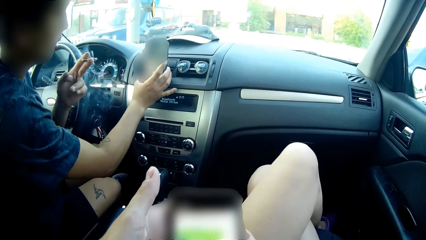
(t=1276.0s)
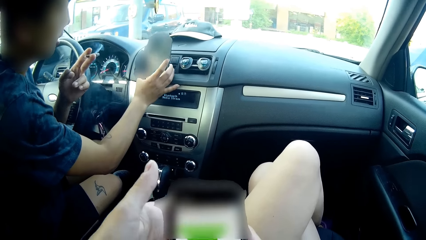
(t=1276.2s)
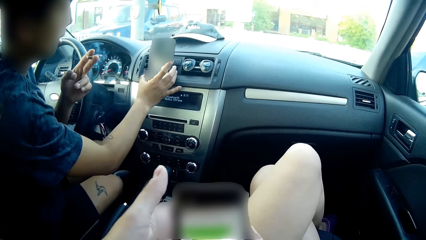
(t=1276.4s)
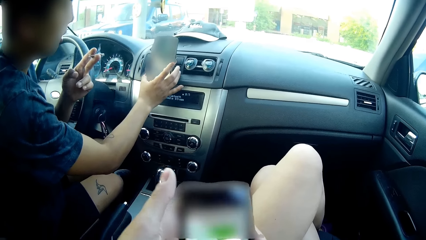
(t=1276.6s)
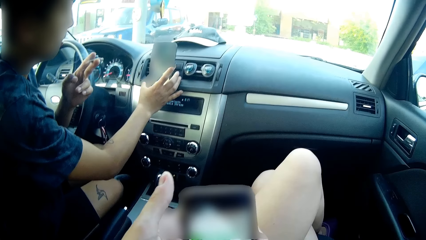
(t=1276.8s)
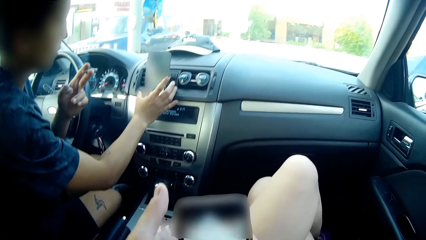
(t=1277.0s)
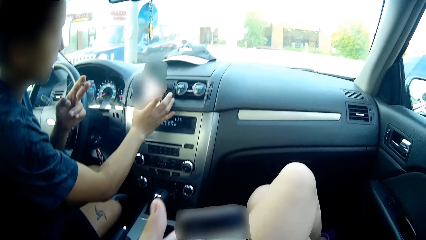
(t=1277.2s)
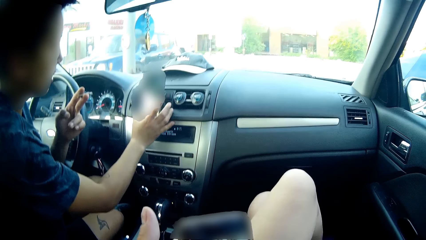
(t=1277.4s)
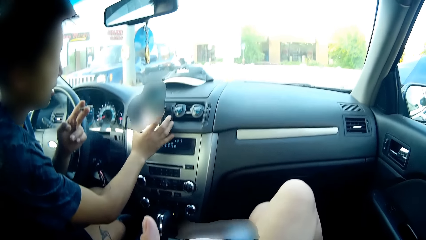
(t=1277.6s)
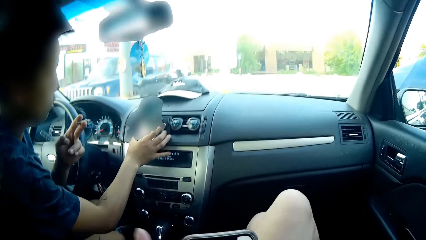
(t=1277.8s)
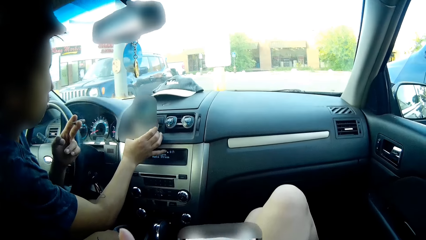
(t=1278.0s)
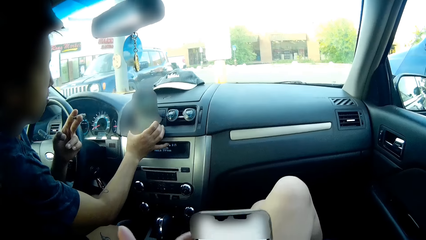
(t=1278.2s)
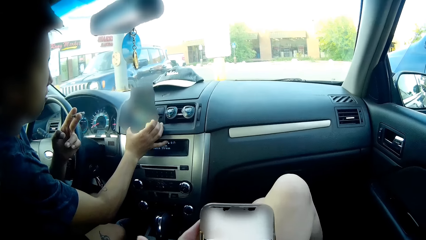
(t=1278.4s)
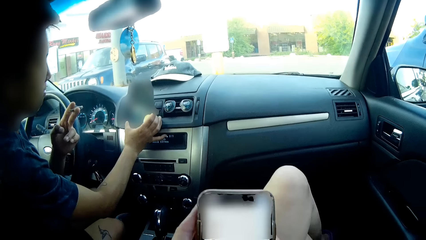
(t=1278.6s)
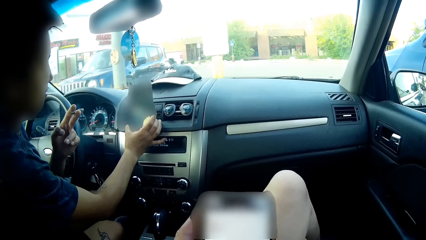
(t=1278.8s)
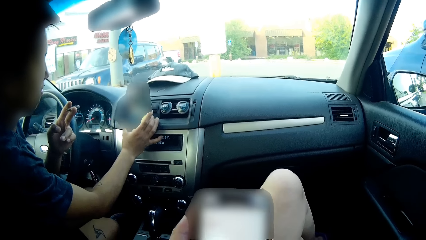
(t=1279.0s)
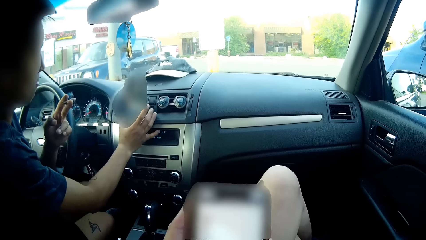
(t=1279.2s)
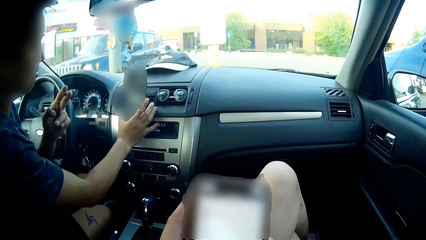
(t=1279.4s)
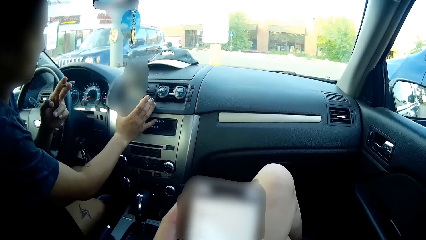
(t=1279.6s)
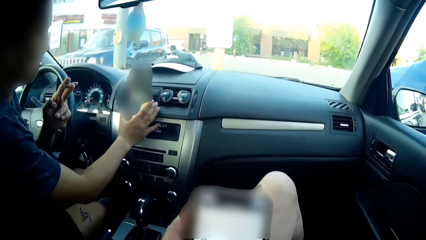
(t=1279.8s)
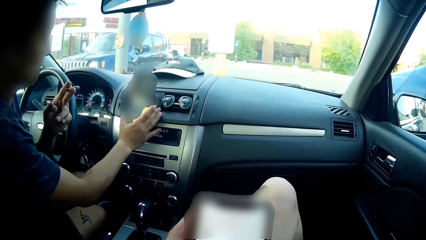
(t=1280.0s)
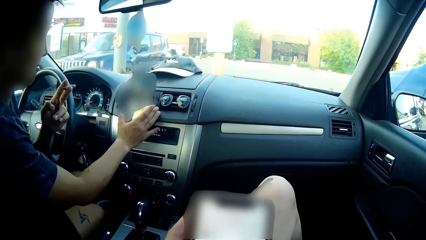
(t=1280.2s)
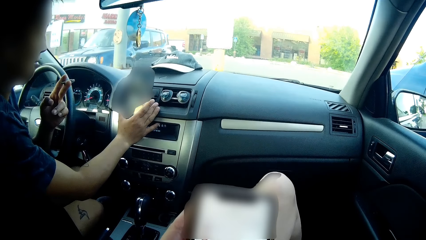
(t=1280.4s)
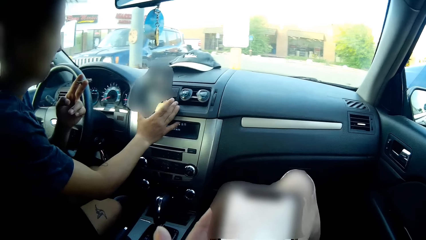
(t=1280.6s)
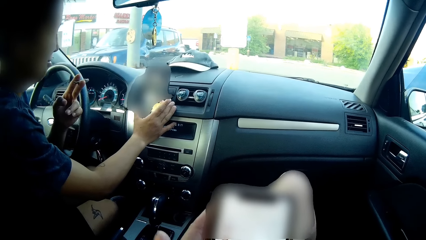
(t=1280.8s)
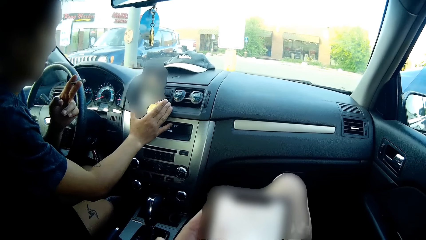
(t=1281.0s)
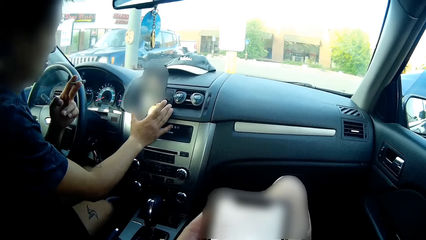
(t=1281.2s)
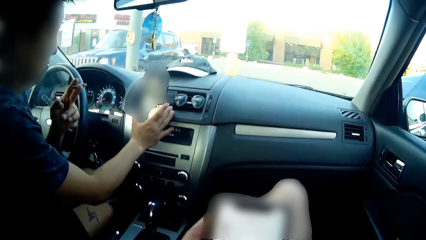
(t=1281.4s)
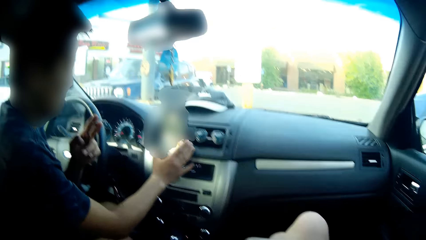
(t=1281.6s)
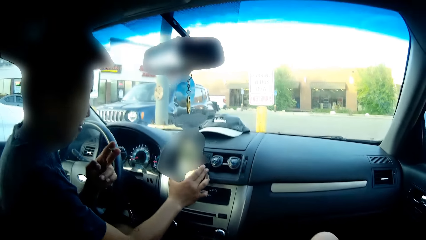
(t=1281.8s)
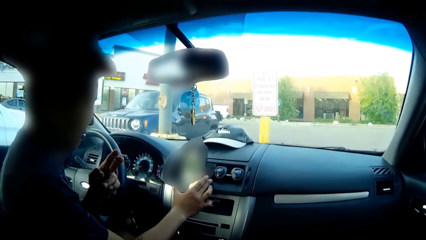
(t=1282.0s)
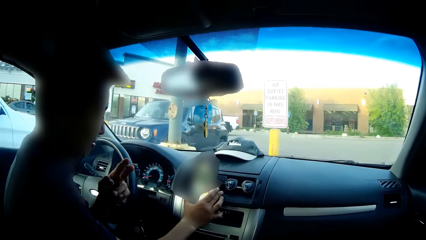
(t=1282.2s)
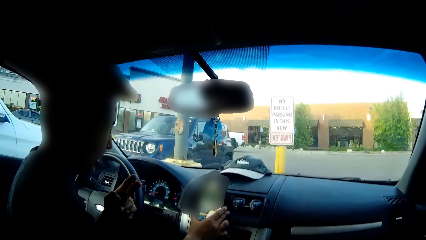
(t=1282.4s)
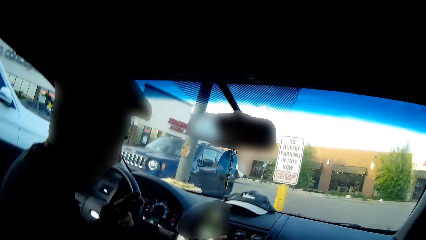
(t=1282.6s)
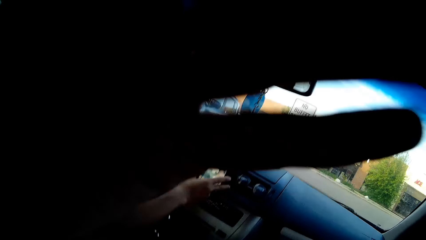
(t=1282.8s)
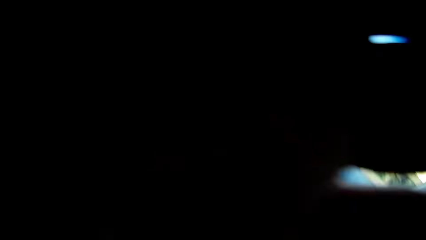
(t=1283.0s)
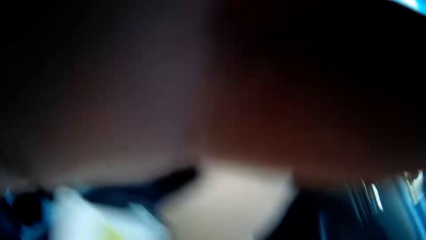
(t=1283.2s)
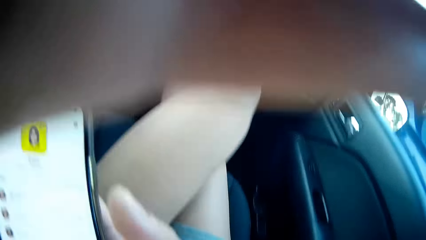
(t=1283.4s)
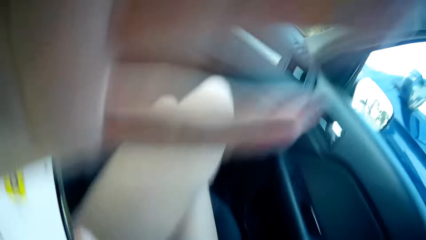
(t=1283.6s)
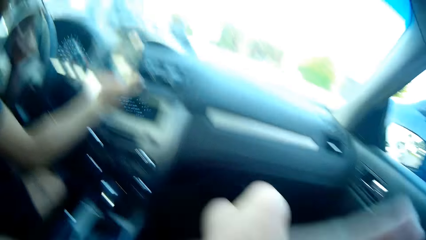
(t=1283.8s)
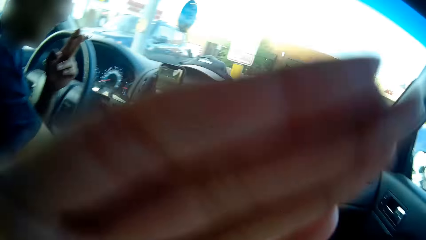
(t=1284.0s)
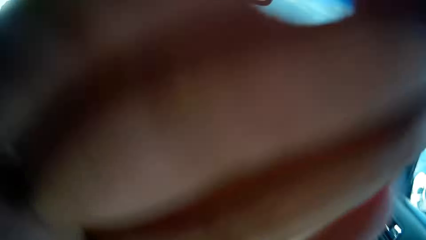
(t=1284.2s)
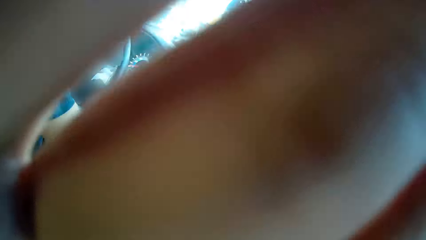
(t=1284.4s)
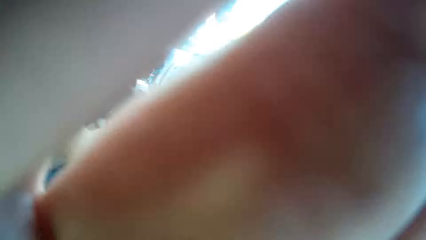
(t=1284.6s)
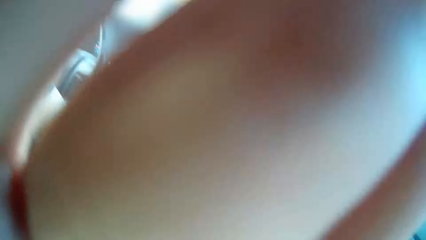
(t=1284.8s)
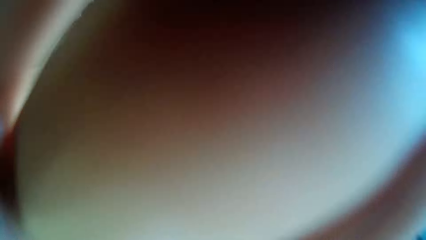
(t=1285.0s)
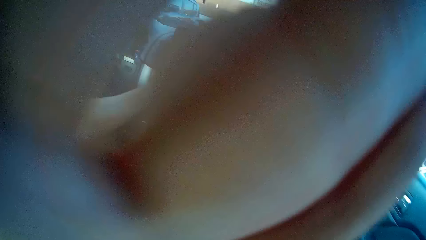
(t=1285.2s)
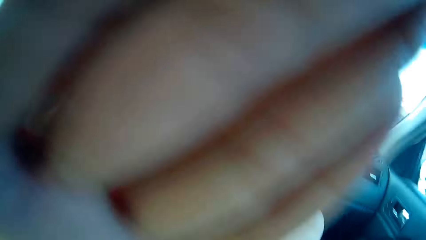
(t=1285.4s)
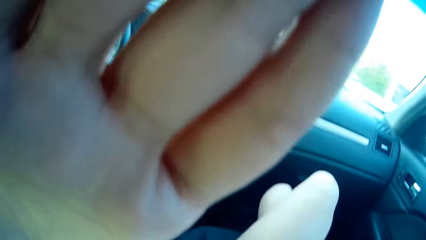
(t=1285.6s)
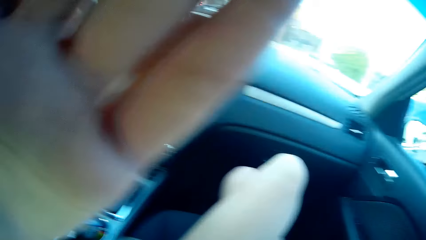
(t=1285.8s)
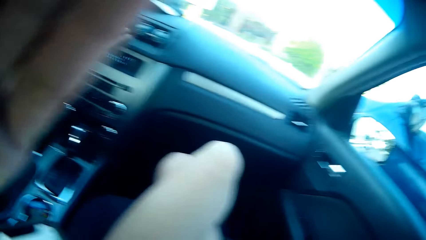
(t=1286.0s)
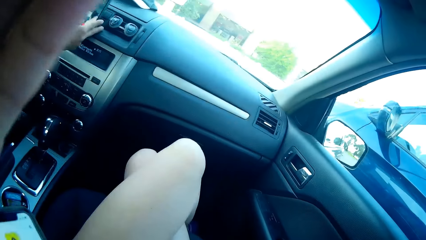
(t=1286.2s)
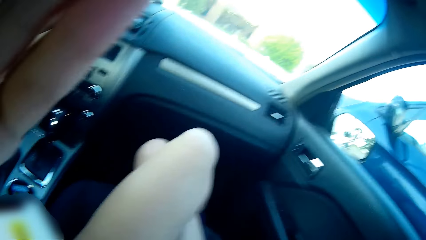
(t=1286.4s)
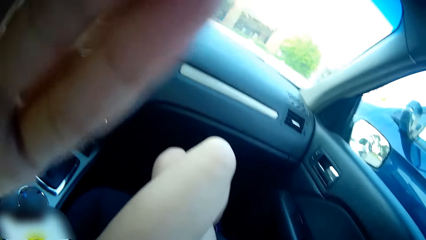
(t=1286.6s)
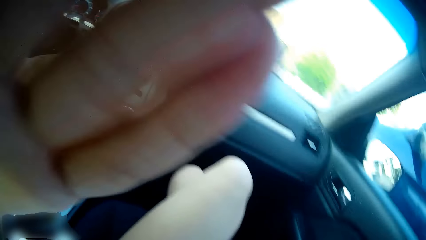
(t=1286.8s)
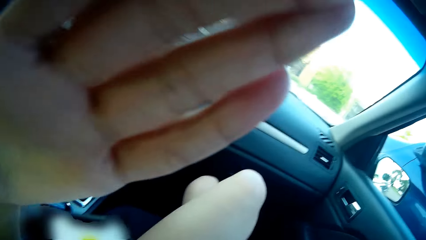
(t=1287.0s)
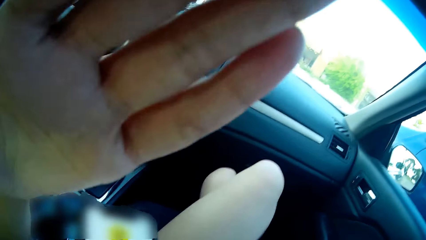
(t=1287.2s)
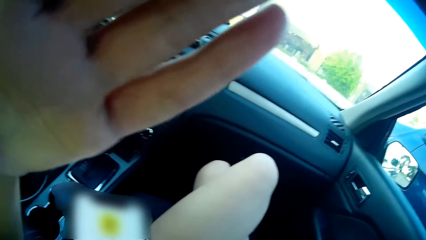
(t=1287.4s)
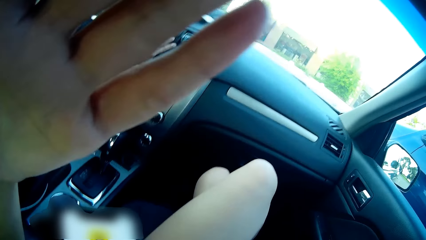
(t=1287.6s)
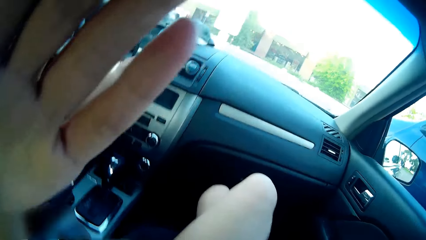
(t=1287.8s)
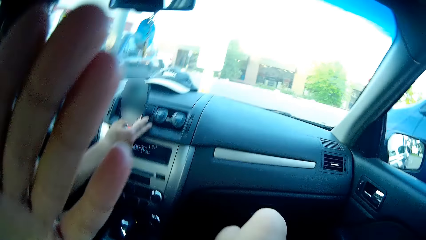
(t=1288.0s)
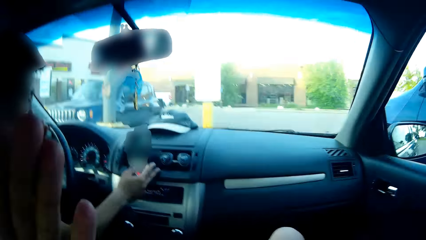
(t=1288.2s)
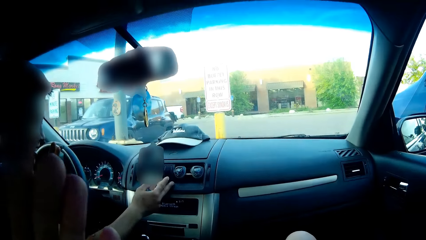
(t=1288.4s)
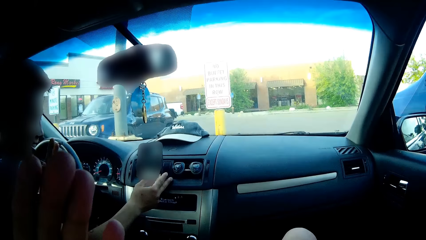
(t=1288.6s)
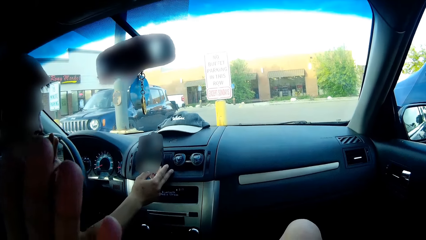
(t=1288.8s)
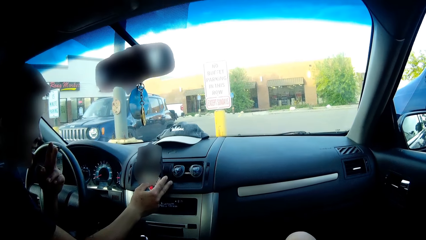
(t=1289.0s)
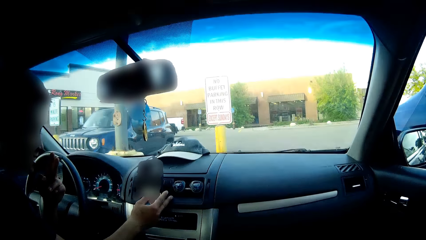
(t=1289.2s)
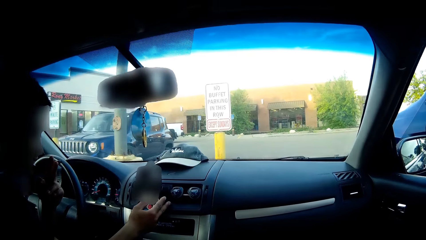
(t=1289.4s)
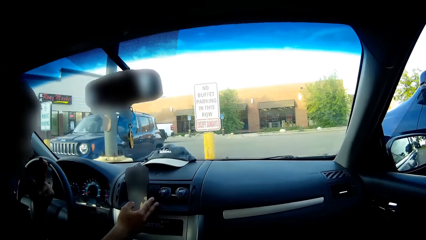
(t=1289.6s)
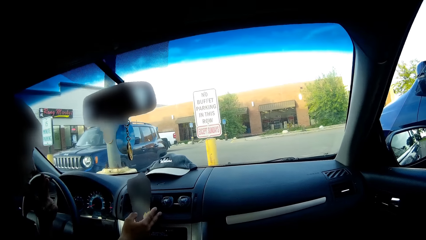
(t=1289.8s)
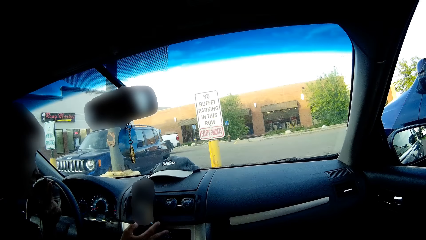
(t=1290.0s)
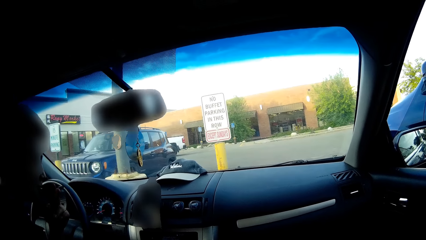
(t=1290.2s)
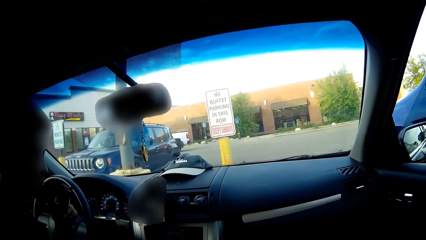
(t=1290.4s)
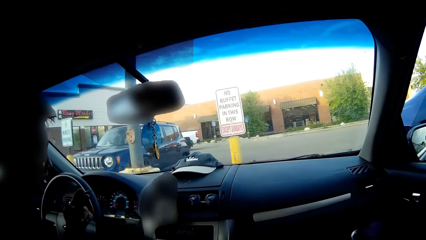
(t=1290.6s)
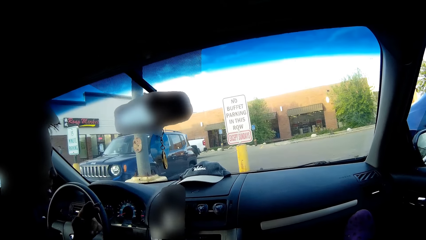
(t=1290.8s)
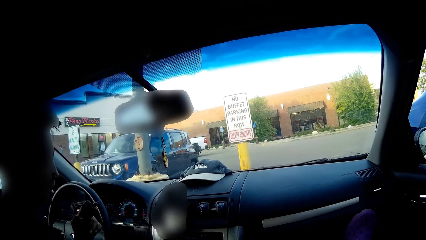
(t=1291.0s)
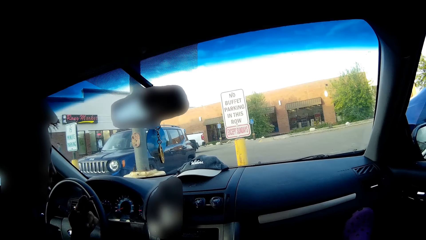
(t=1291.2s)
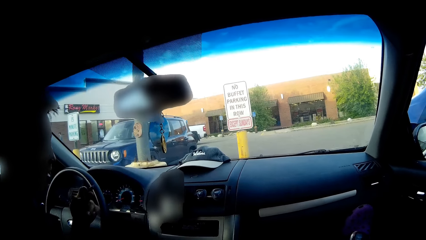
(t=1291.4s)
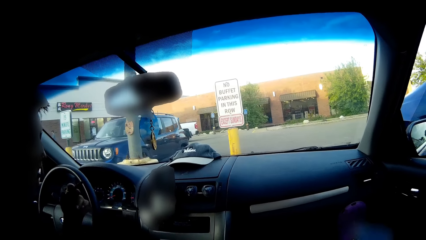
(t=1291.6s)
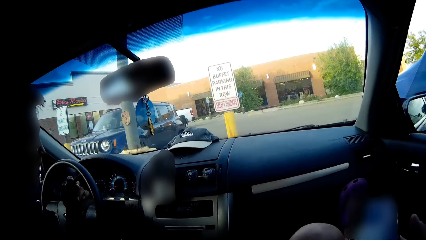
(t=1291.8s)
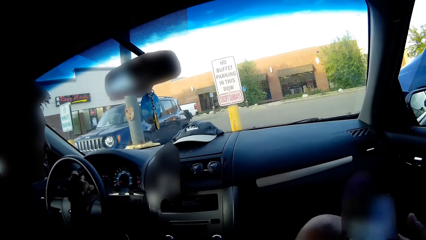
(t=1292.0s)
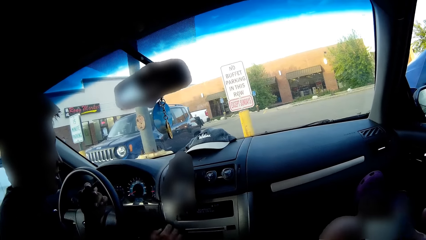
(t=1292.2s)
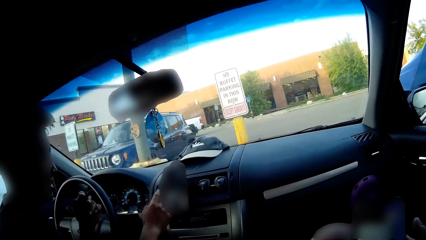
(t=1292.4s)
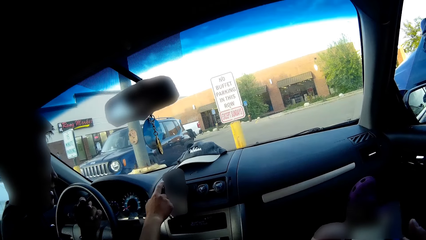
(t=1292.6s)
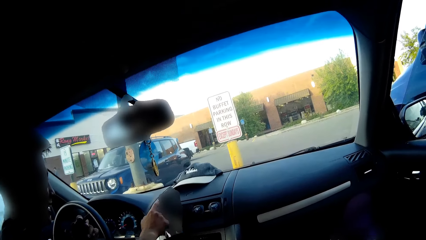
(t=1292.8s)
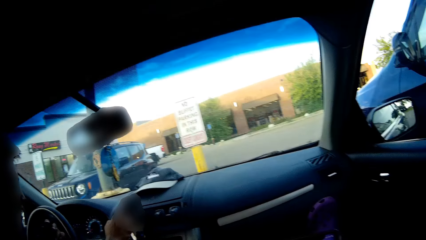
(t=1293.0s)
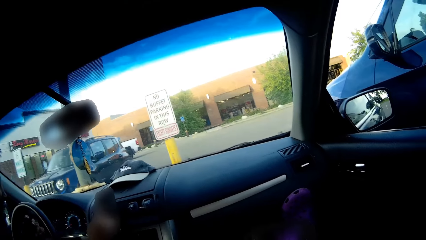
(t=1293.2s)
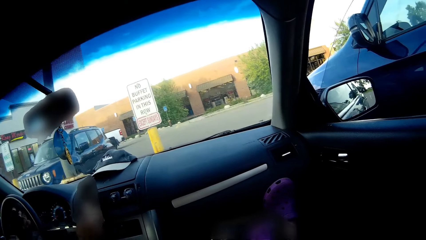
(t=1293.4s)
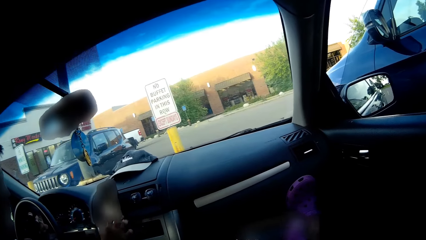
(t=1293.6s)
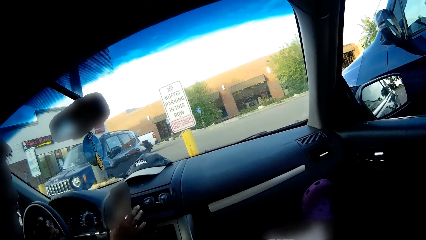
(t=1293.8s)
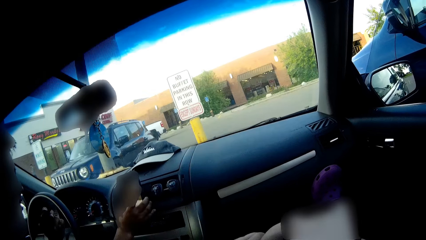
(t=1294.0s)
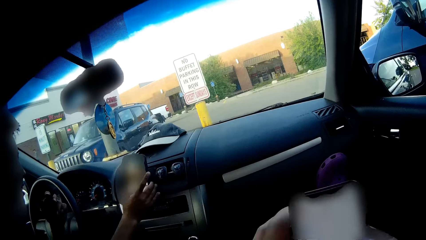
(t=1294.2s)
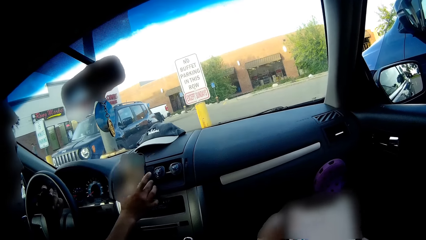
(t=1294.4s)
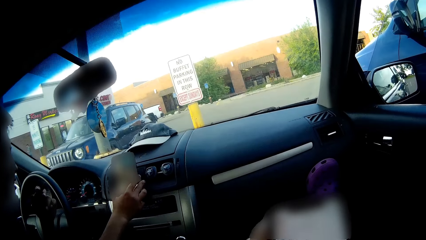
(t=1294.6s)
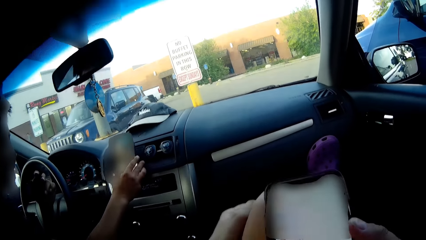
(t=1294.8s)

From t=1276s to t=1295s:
The camera wearer covers her face with her left hand. She adjusts the camera. She looks around. She operates the phone with both hands.
